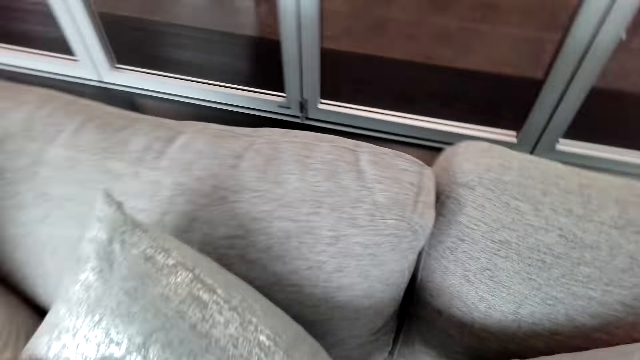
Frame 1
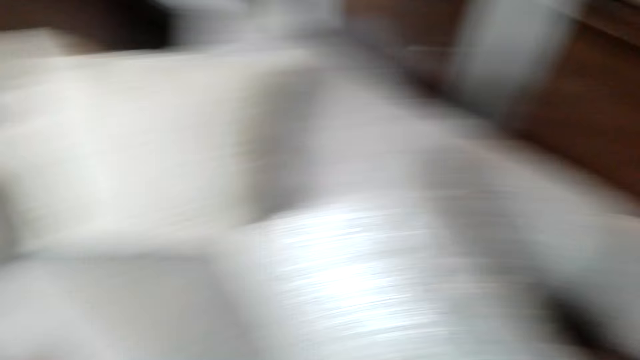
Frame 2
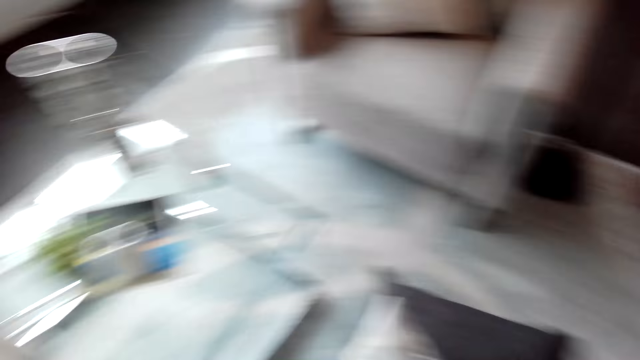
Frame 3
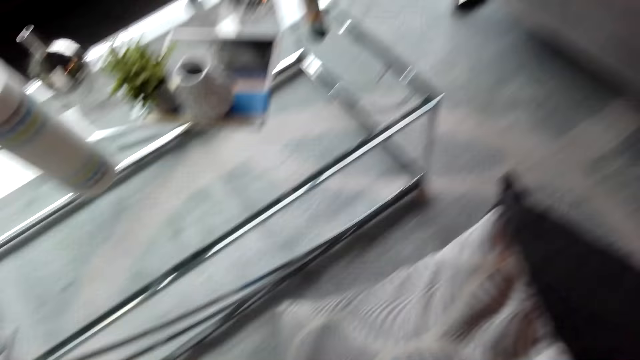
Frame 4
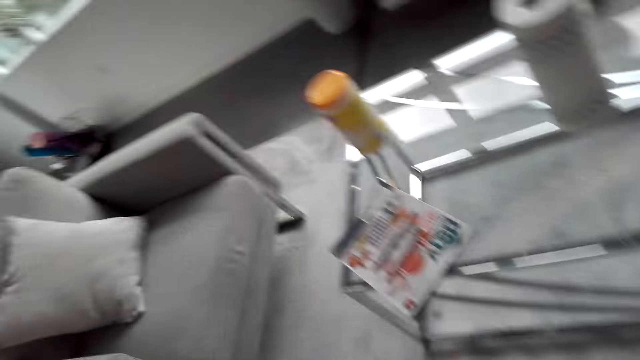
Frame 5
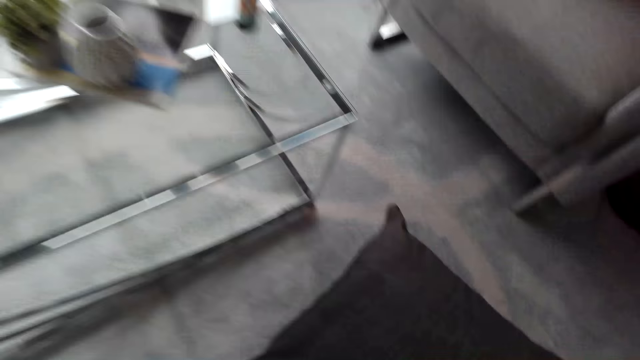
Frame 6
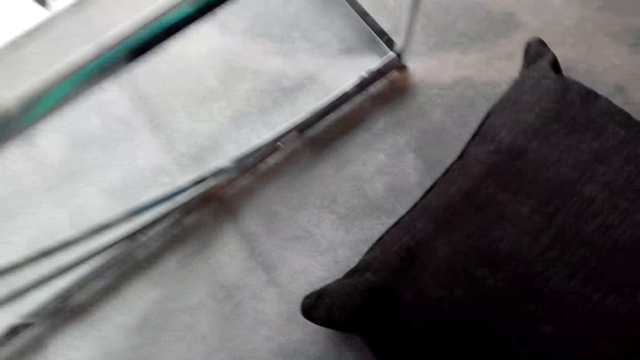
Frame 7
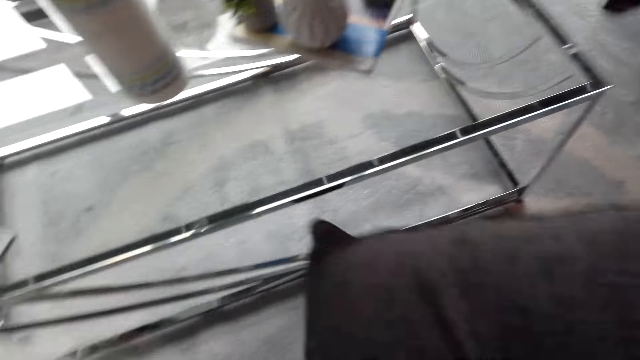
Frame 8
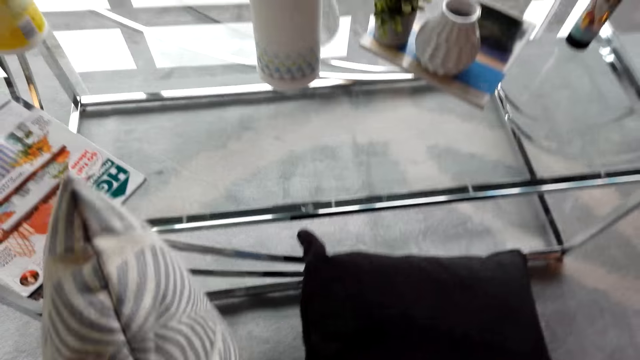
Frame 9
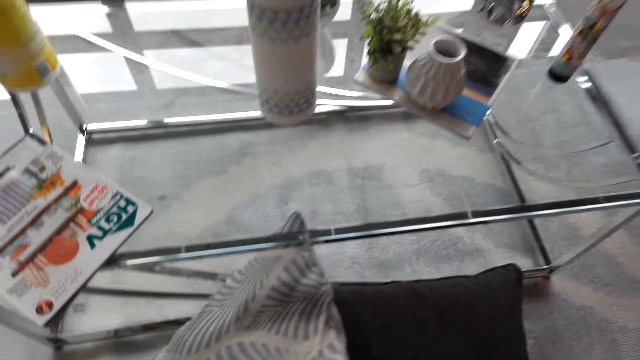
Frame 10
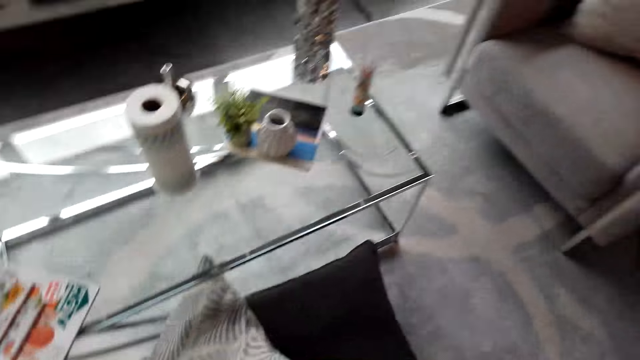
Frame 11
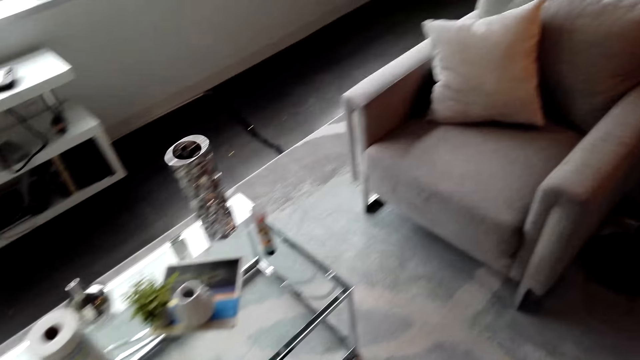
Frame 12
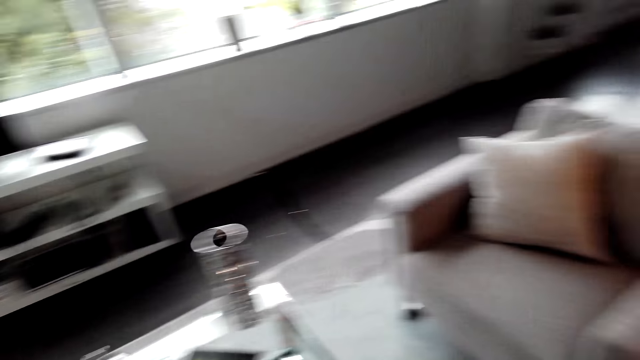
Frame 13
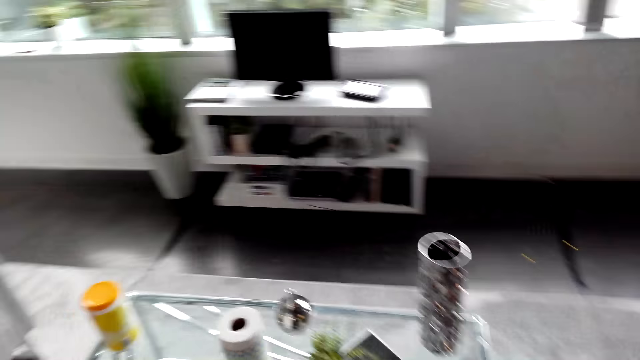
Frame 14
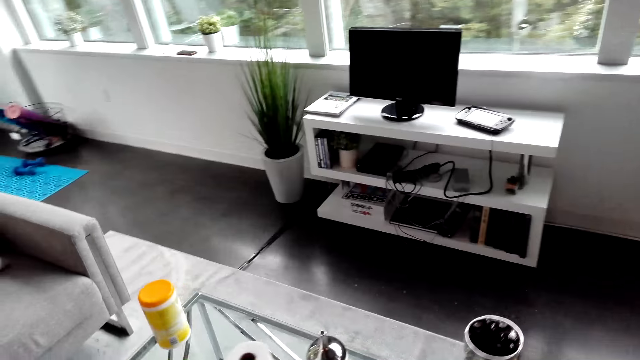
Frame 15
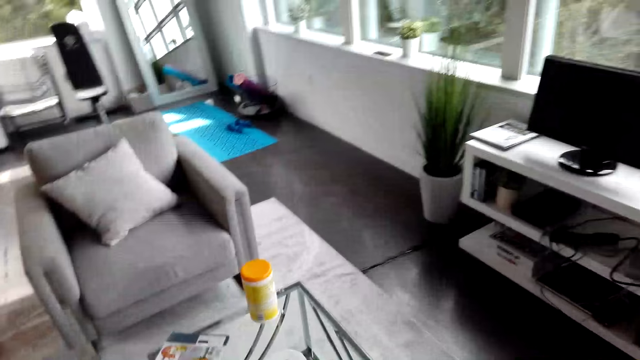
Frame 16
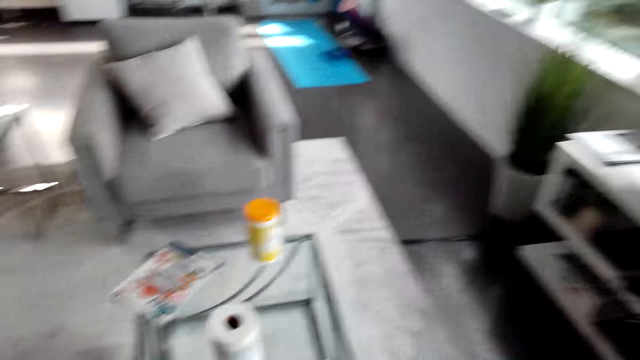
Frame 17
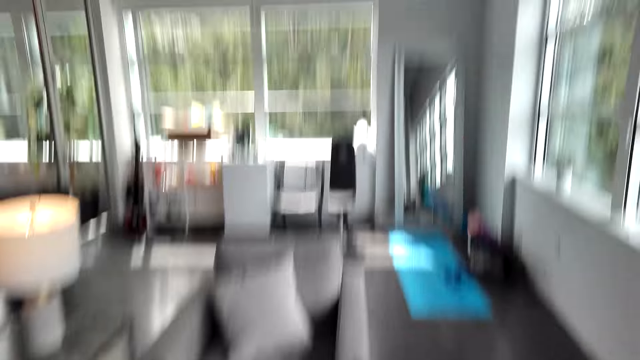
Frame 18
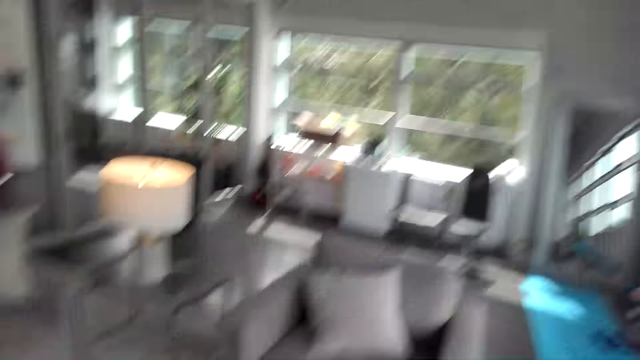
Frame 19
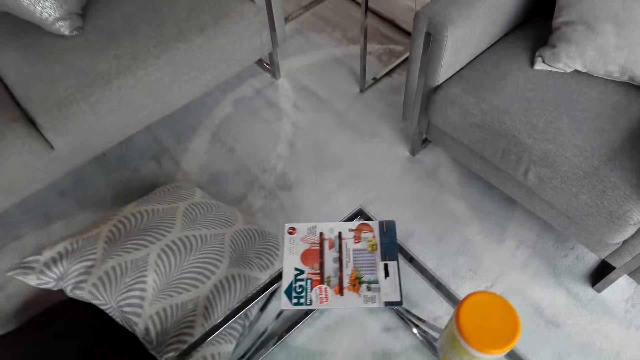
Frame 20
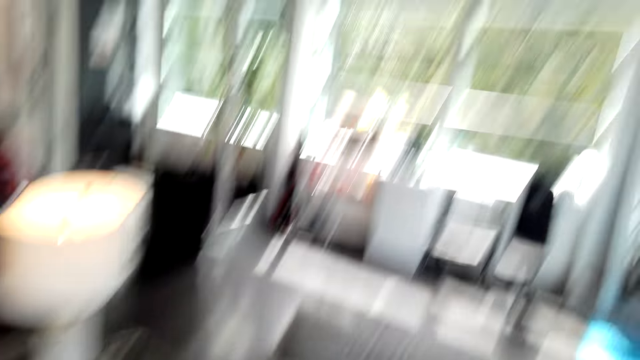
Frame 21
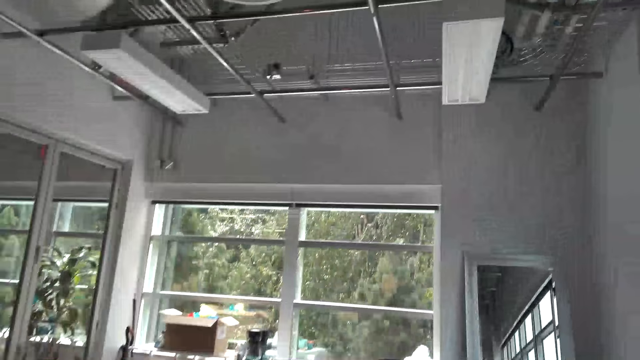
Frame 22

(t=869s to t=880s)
The camera wearer arranges the pillows on the floor. They walk in the room.

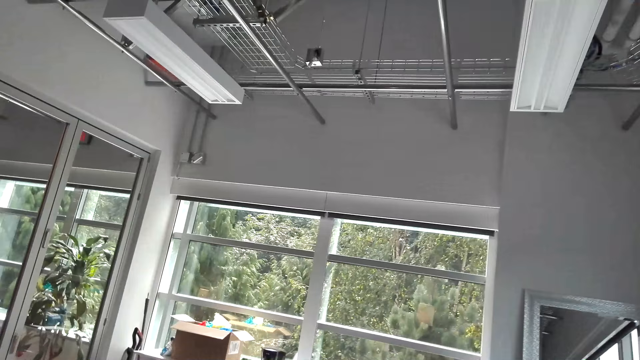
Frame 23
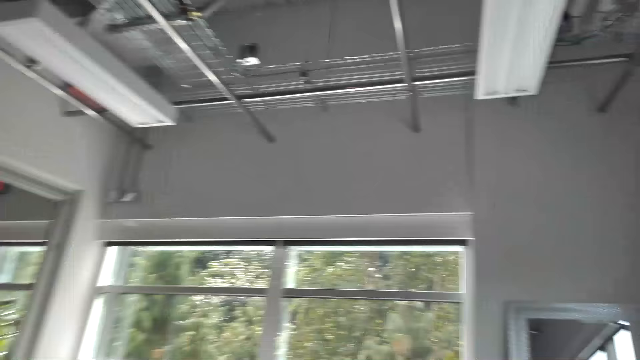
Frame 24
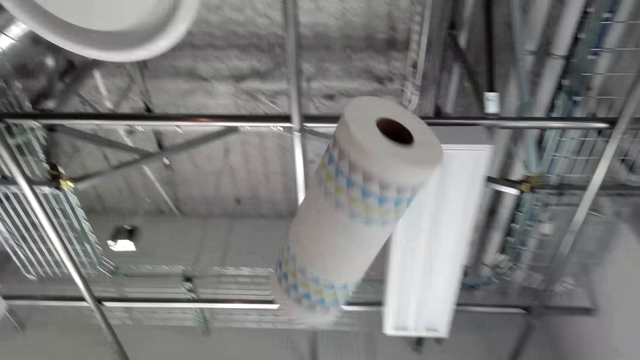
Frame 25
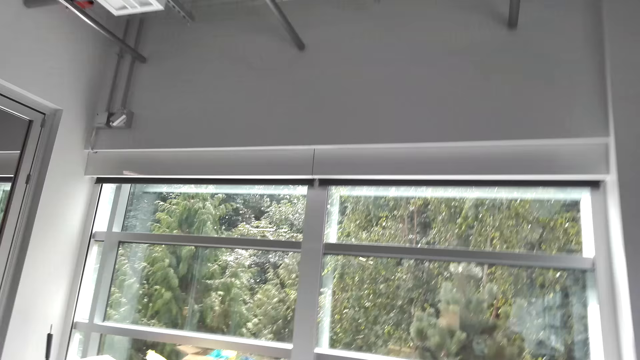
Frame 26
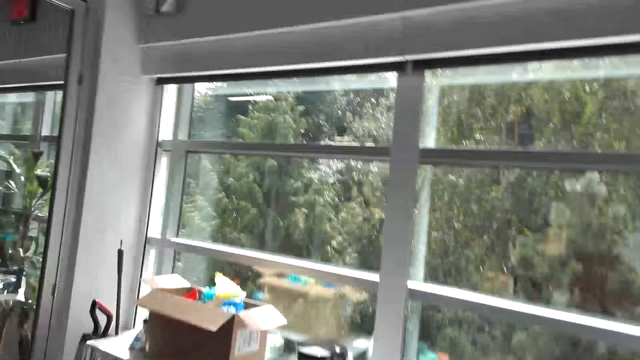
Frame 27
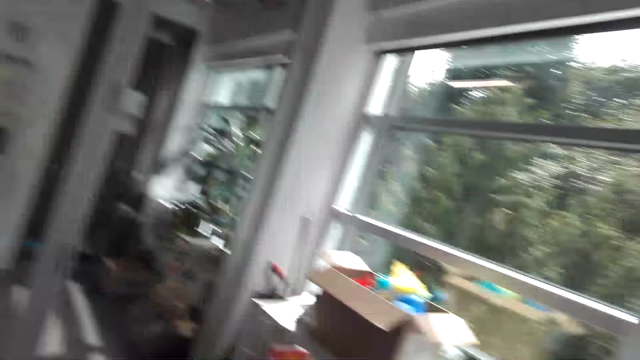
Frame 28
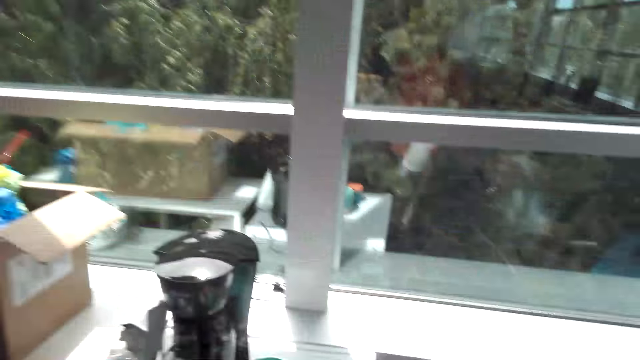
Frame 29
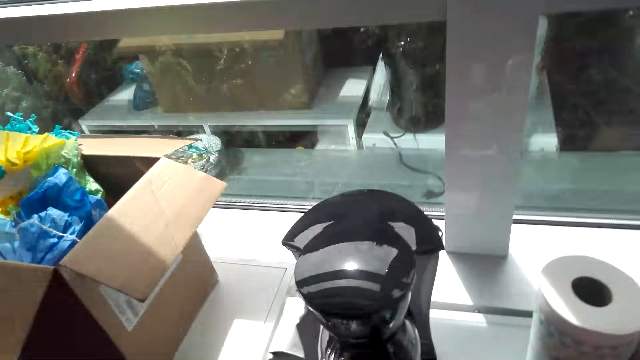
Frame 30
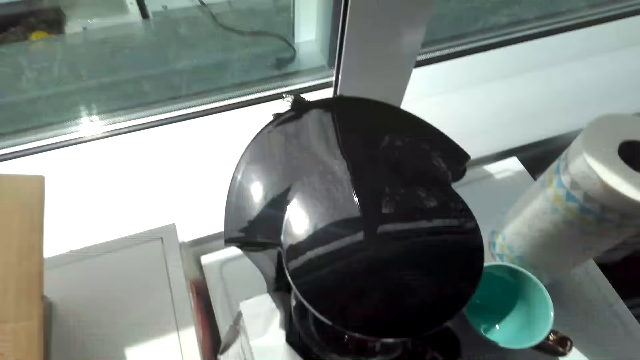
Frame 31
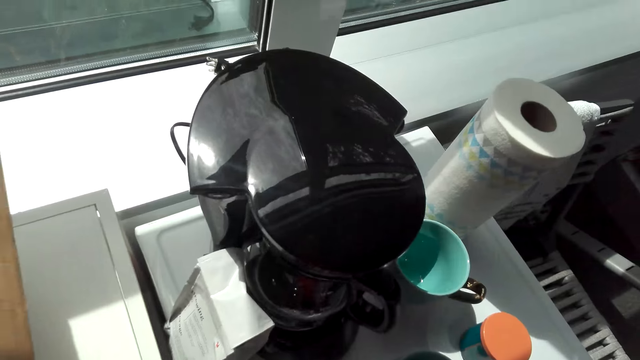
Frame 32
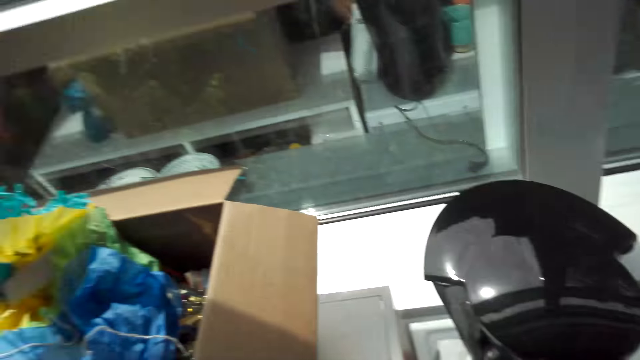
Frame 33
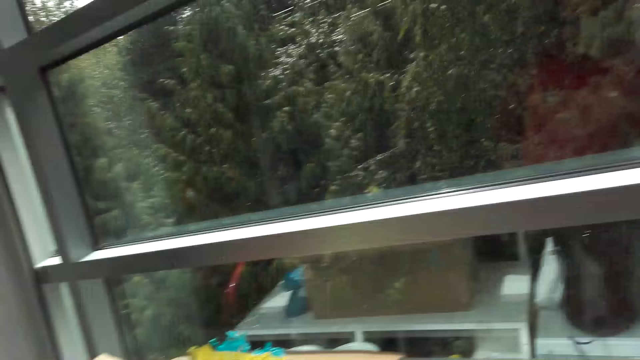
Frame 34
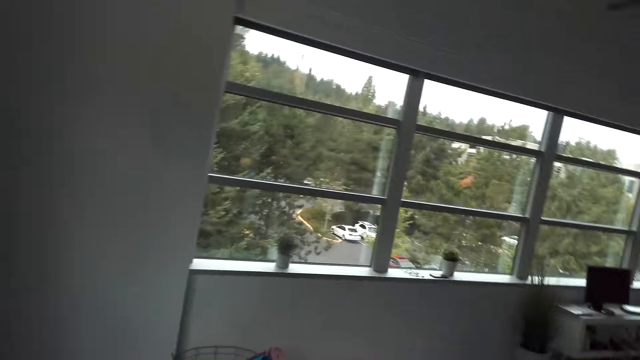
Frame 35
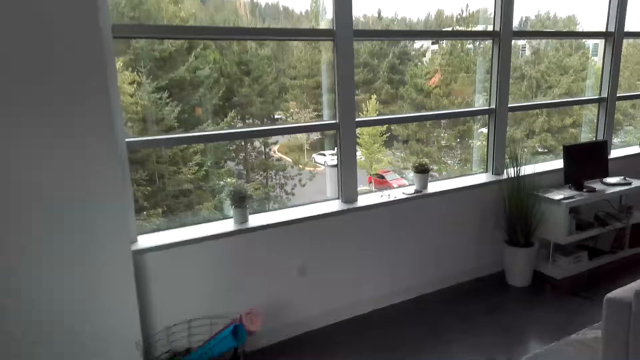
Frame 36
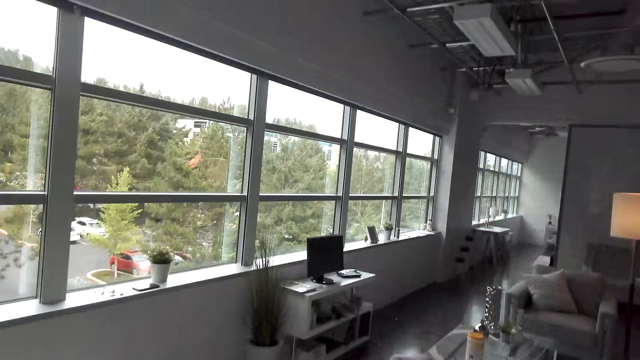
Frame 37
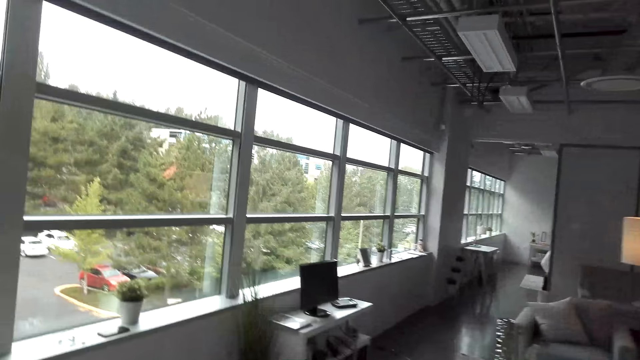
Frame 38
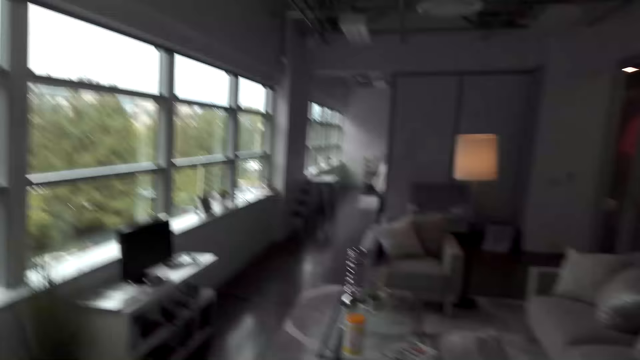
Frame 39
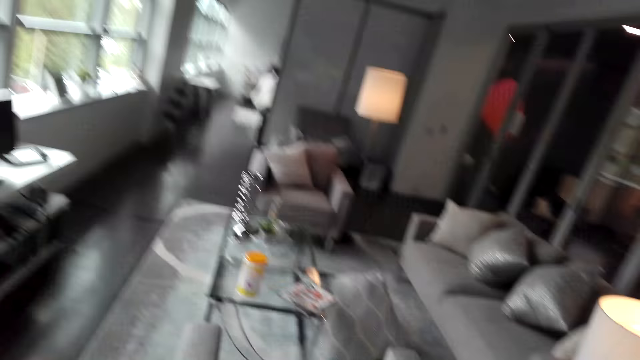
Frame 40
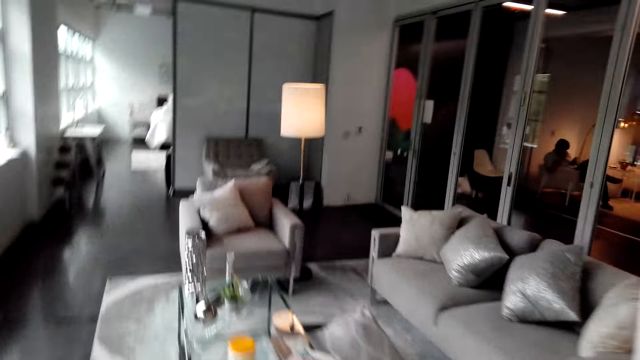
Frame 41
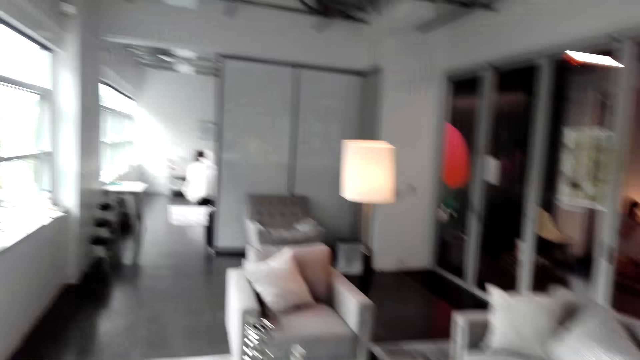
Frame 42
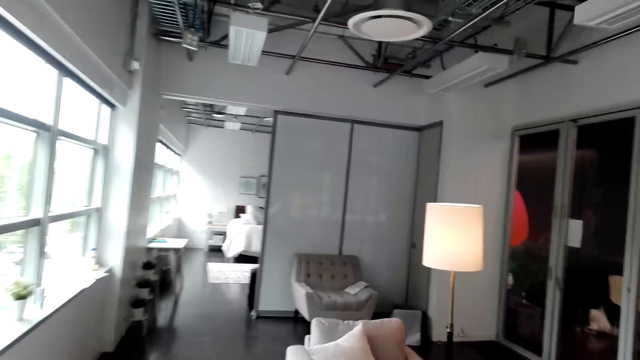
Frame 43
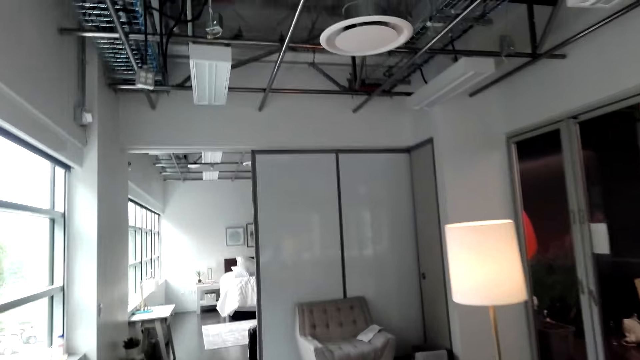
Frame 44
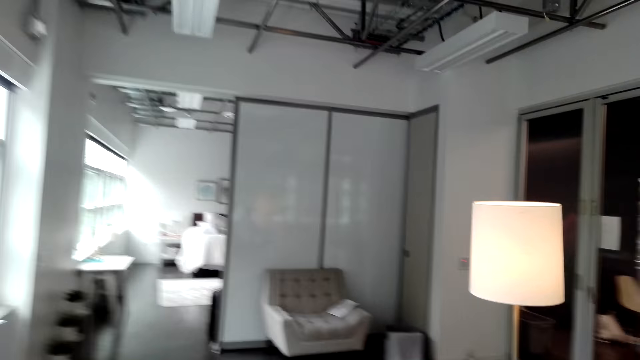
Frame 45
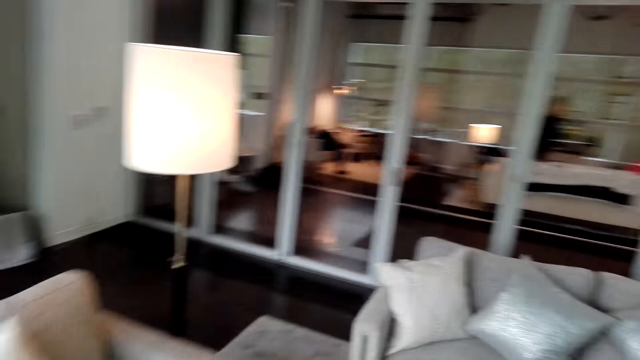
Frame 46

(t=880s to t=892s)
The camera wearer tosses a paper towel up. They move a serviette in the room. They put the paper towel on the mini fridge. They walk in the room.
